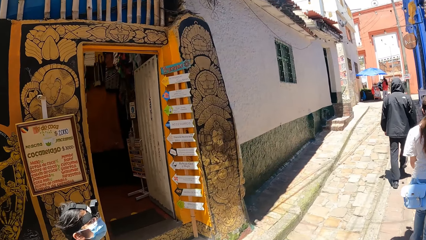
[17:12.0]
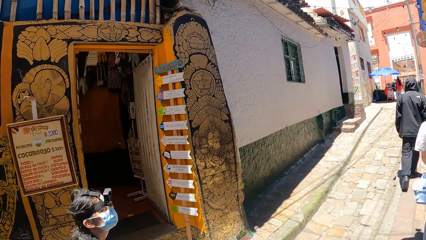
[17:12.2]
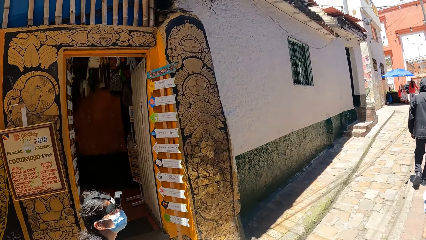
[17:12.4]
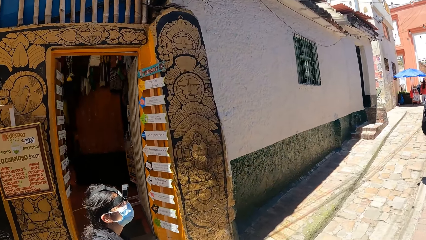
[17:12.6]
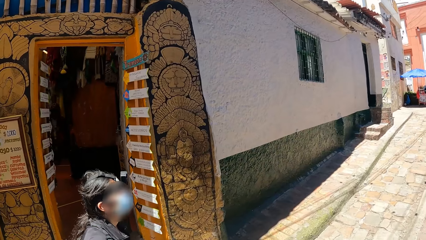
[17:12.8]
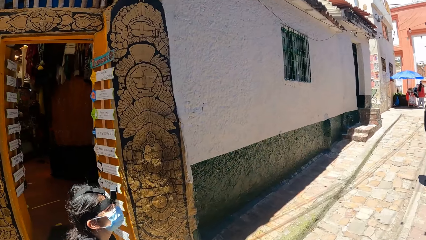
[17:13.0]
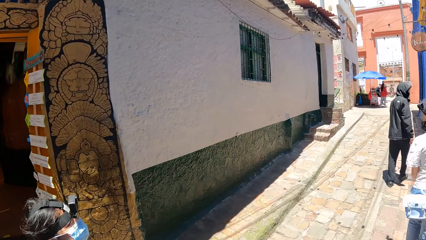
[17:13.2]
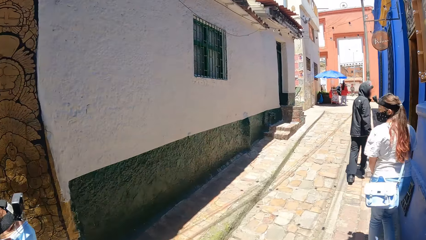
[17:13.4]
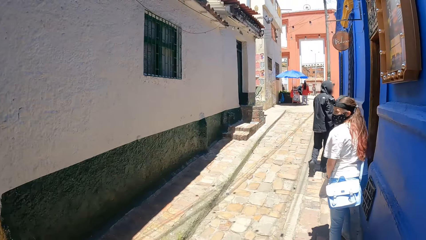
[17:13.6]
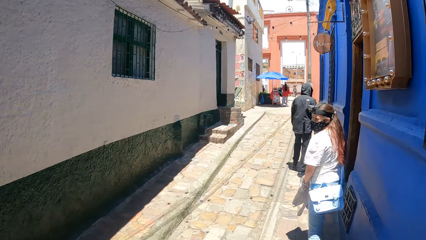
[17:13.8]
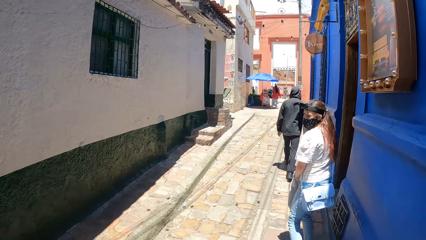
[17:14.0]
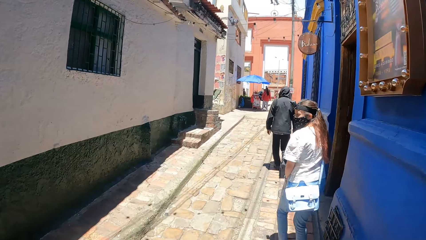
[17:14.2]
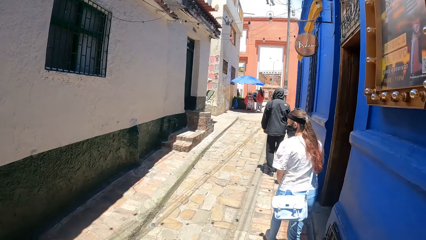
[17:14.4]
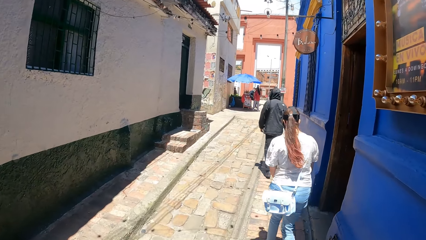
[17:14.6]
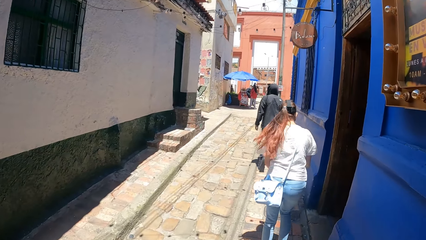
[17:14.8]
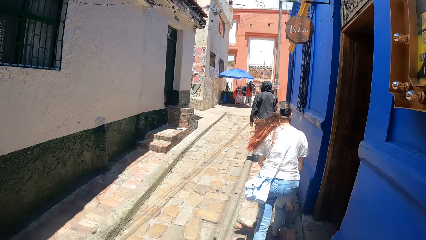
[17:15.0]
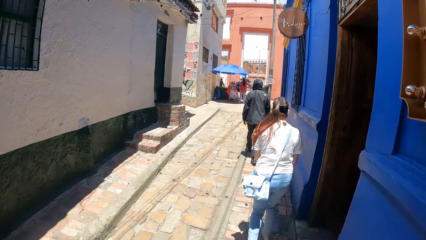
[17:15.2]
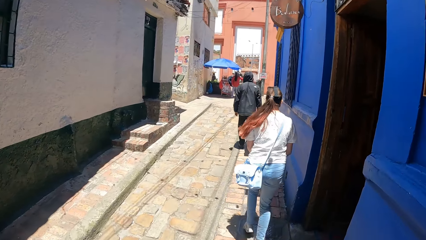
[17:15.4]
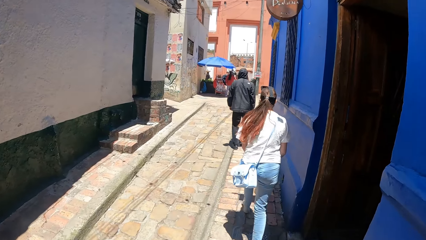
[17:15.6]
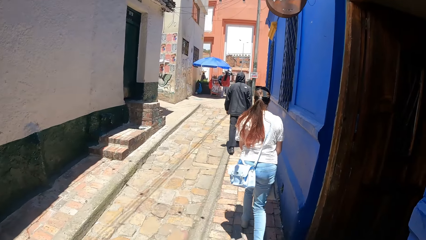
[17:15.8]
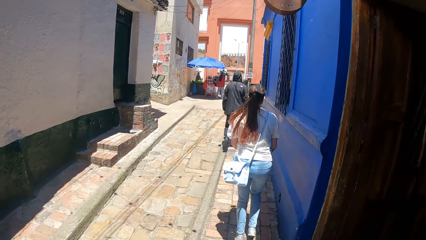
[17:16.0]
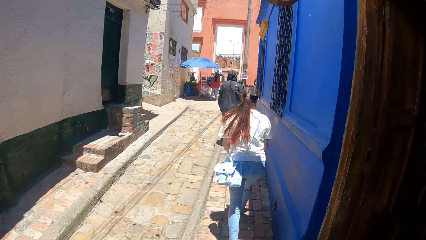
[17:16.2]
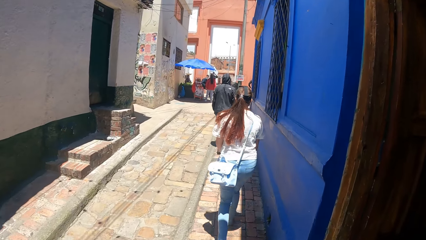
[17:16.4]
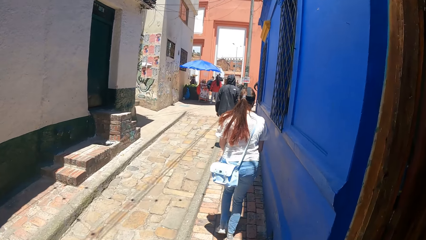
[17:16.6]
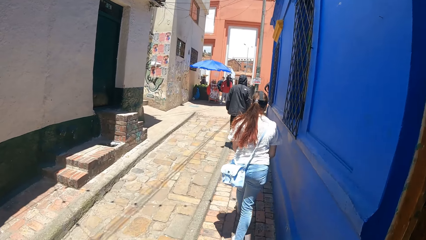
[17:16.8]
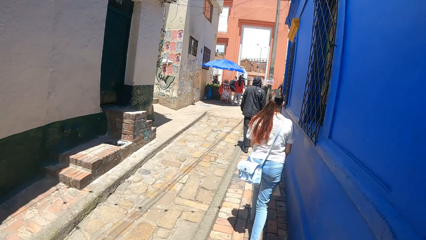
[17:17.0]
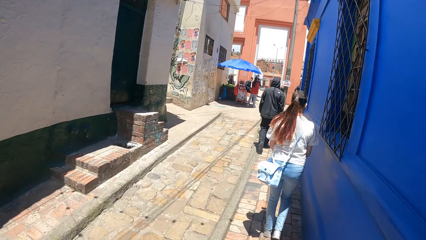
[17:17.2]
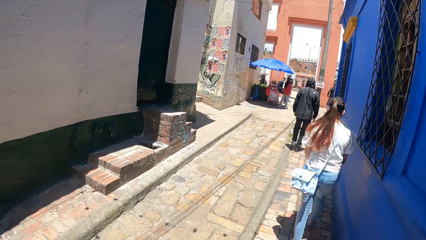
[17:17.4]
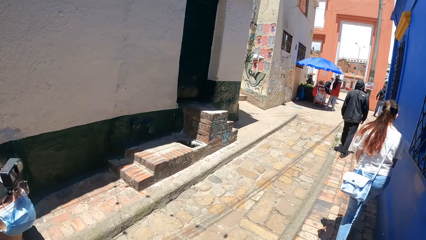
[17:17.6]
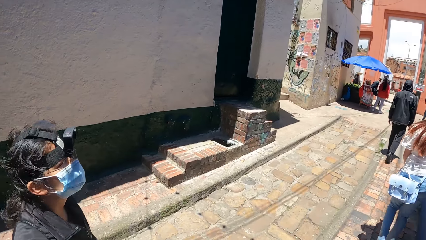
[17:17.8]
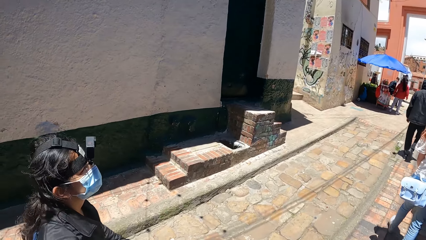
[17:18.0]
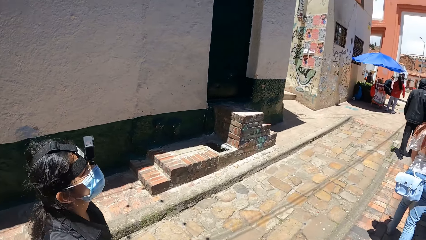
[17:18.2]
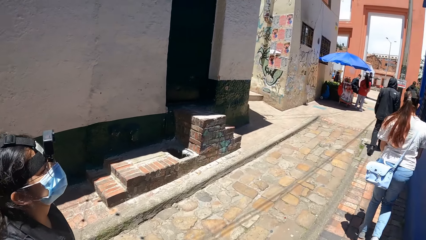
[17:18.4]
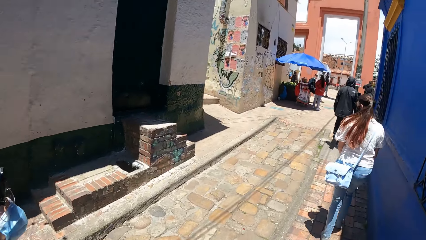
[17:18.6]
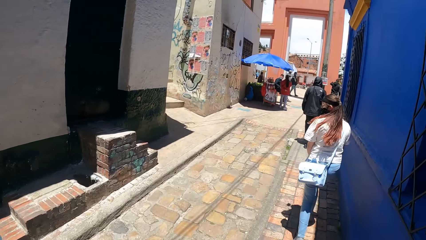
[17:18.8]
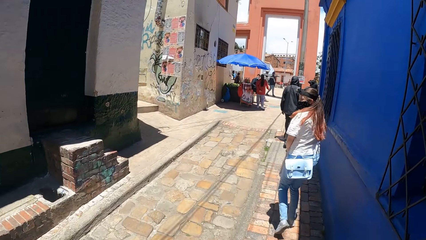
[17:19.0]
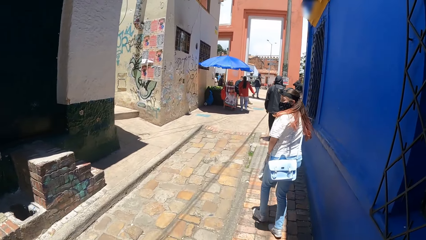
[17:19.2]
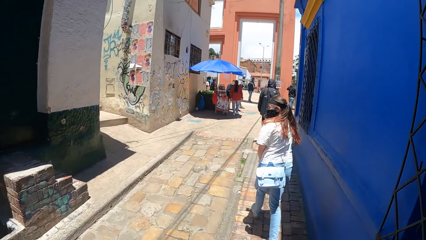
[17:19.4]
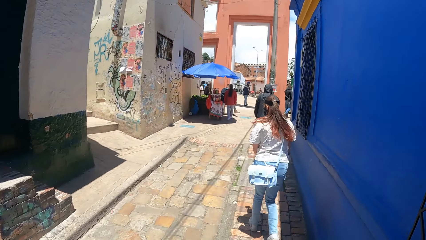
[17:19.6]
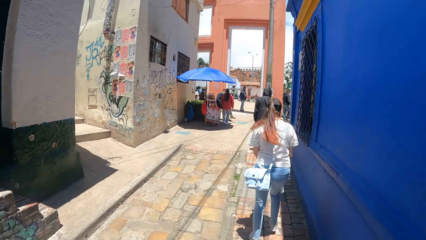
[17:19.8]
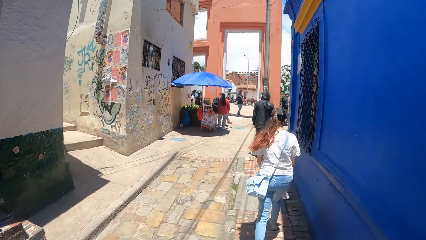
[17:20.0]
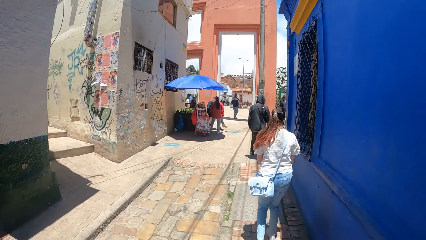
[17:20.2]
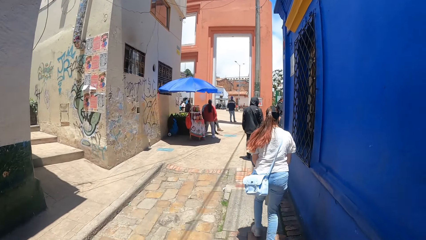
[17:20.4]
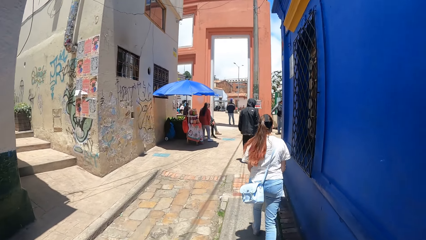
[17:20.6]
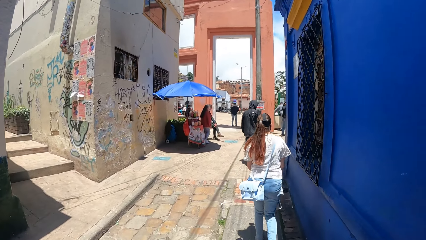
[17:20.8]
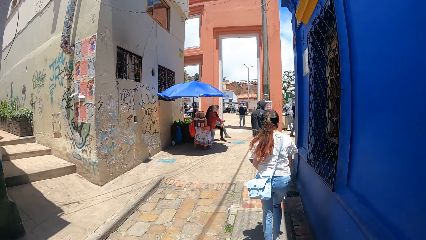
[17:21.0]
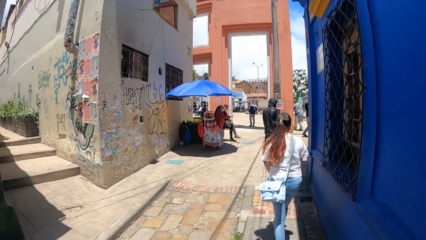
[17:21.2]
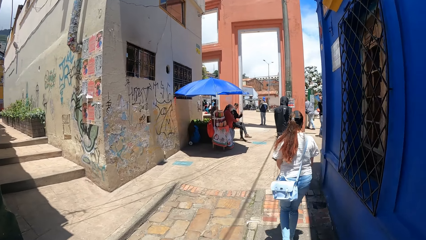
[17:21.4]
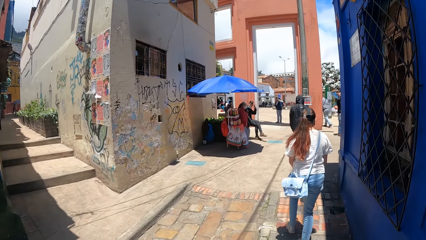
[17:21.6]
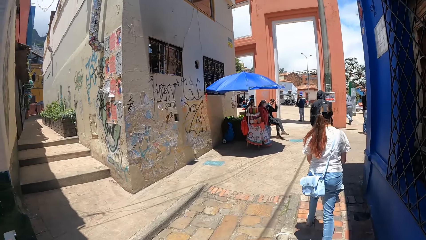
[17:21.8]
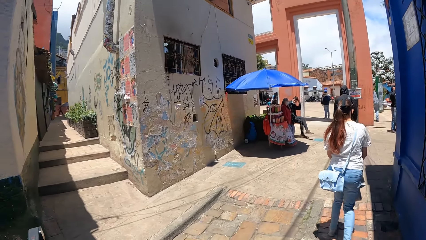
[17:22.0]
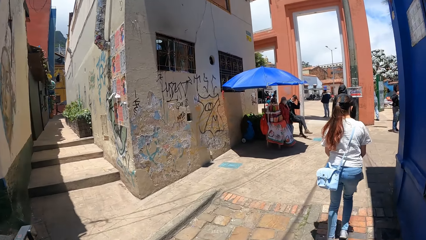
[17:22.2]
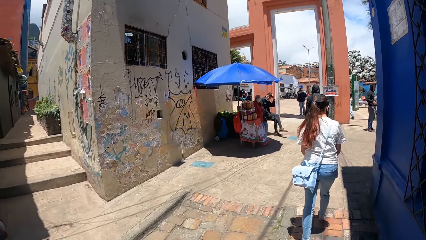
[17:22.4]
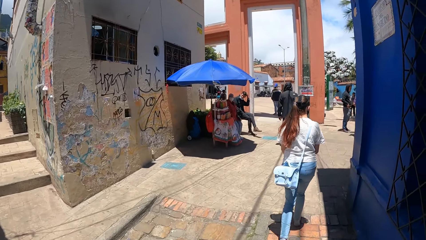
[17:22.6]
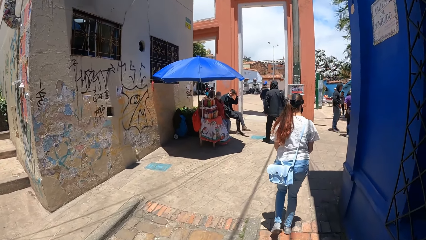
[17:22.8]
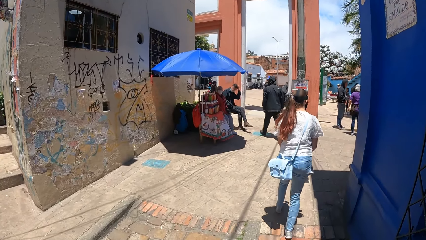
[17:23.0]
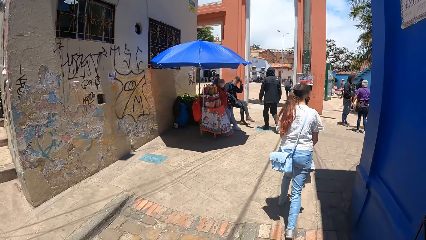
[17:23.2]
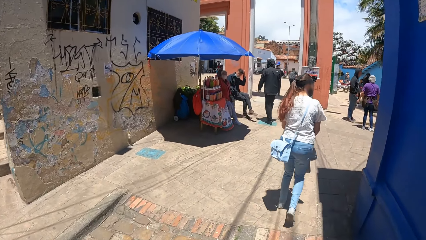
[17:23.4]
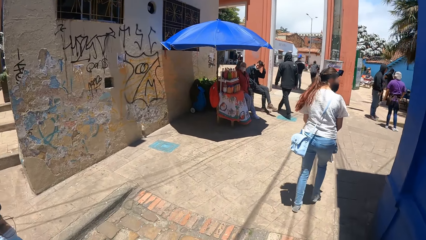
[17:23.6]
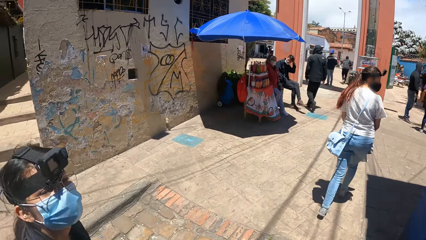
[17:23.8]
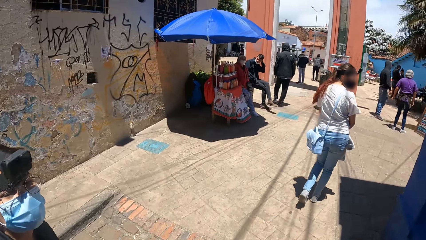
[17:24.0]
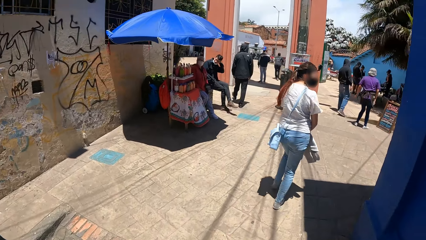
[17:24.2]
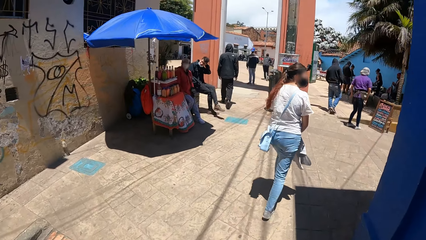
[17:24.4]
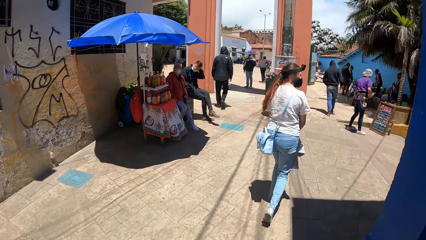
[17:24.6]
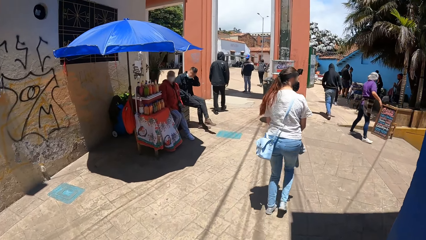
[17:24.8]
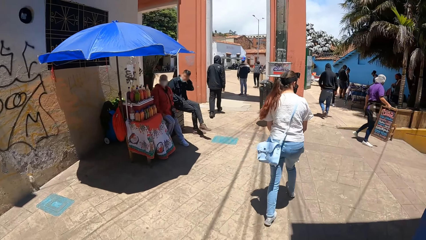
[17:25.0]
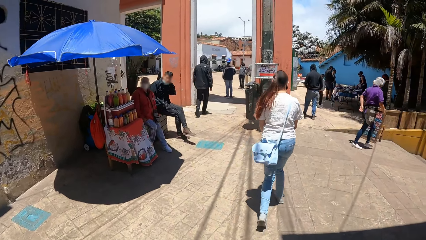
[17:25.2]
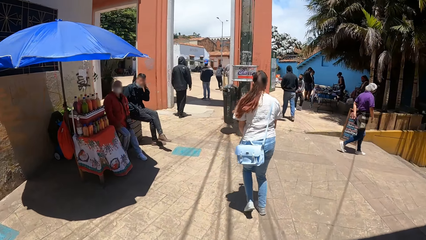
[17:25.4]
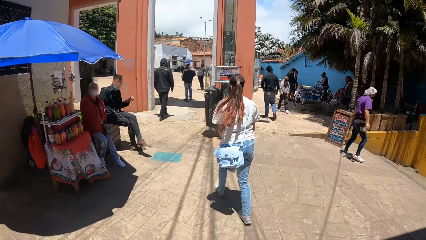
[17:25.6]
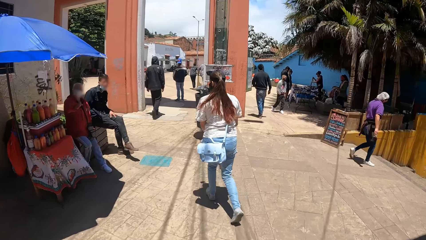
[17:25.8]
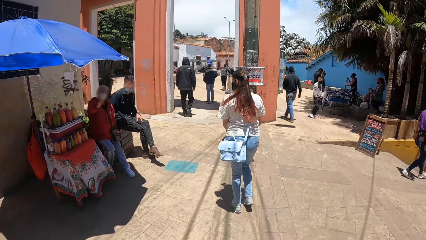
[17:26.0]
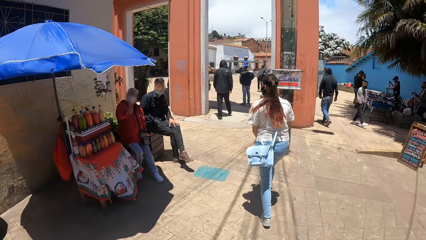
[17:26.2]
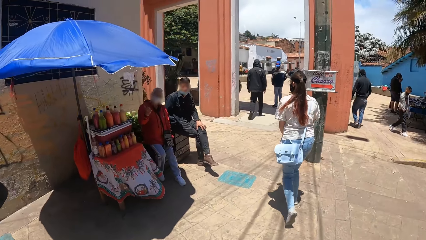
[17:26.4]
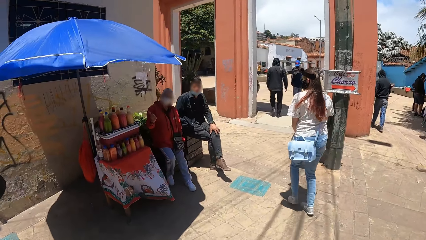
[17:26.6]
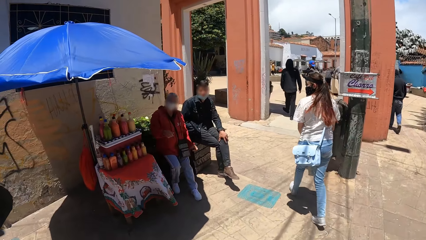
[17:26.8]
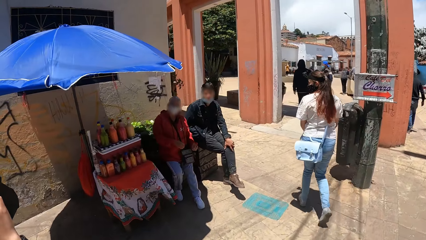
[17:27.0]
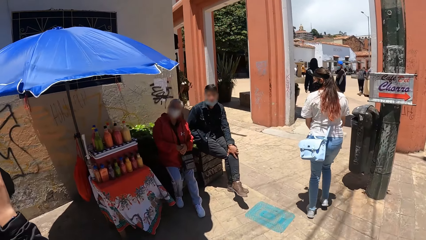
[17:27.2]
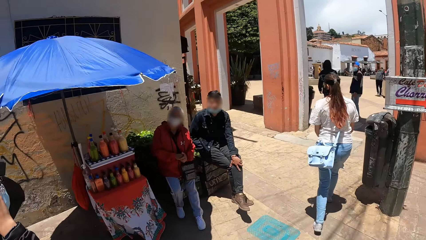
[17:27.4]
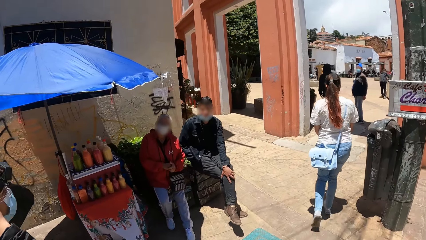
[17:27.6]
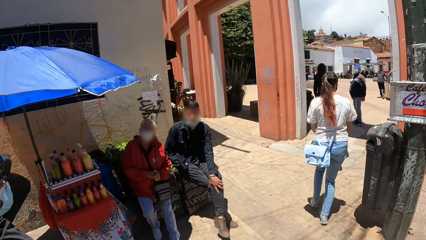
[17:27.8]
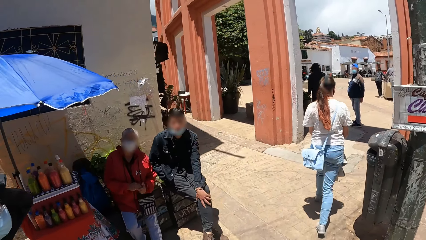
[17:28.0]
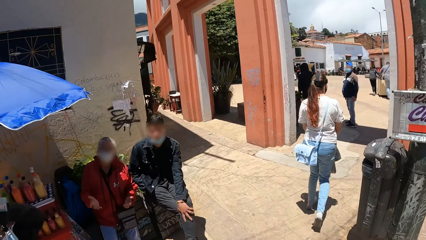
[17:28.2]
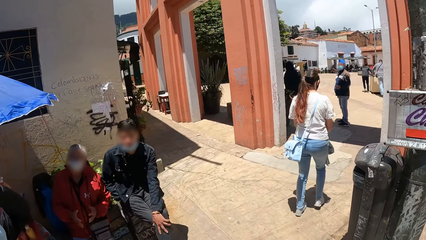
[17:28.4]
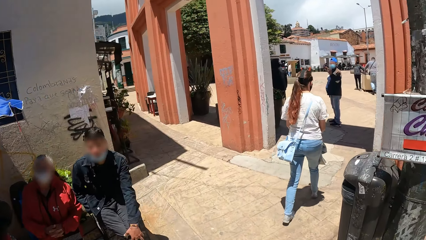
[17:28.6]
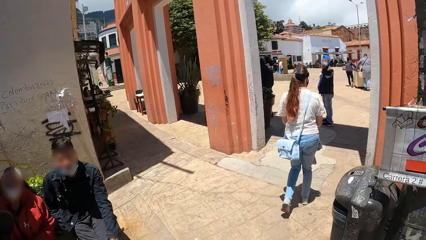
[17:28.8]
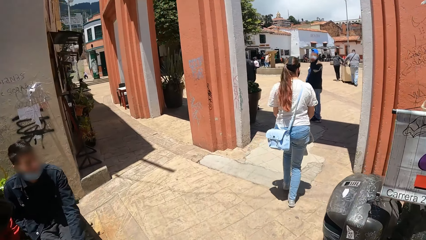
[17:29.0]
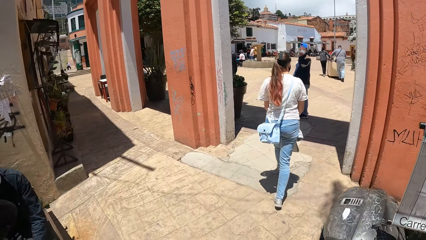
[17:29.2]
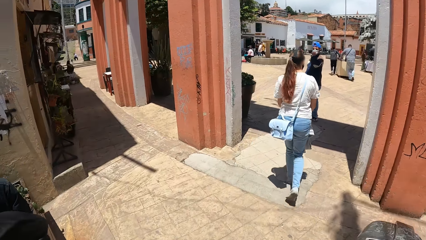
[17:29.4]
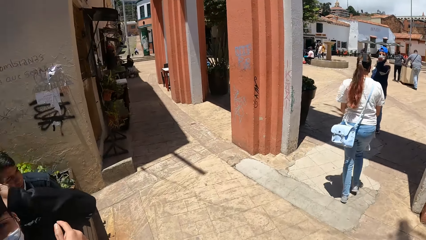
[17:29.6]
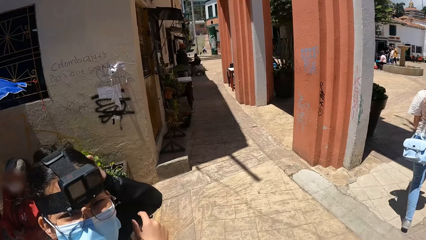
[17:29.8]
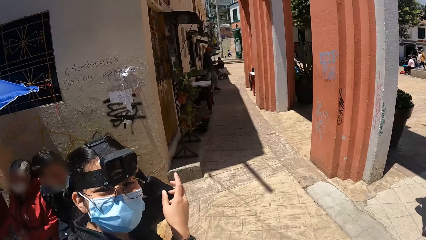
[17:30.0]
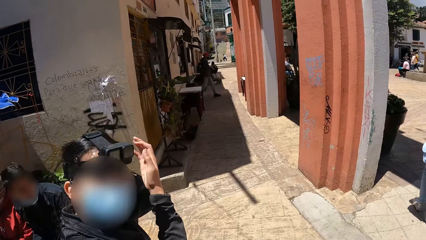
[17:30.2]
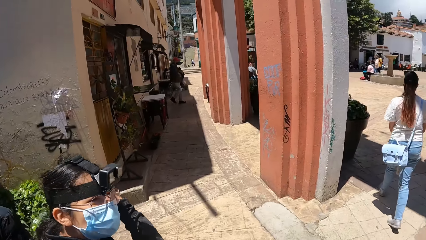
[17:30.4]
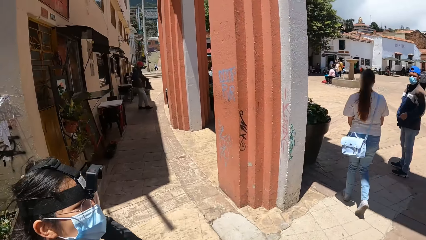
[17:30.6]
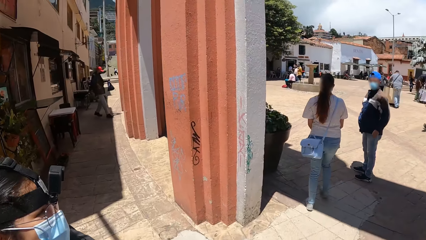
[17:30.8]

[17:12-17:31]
A lady interacts with another lady. The camera wearer interacts with the first lady.
